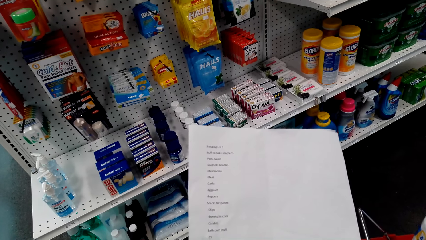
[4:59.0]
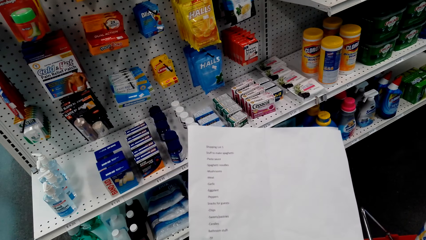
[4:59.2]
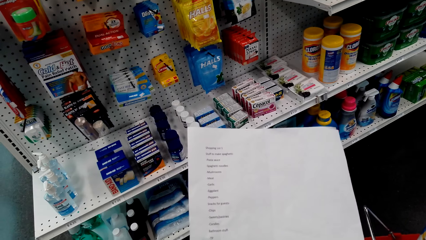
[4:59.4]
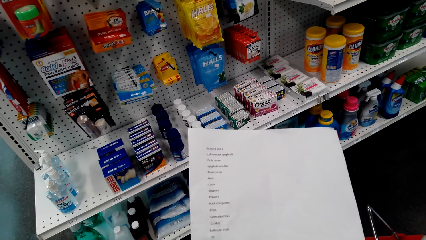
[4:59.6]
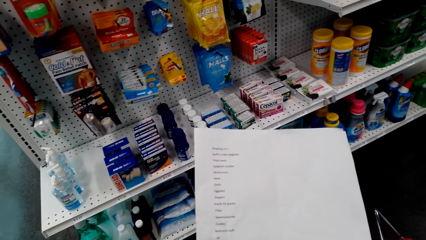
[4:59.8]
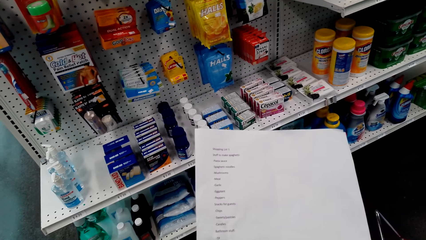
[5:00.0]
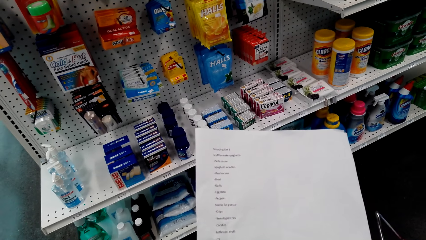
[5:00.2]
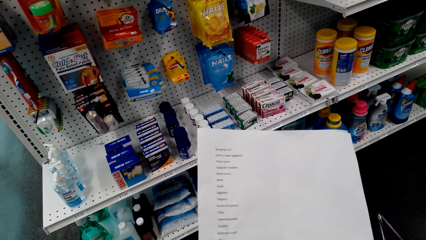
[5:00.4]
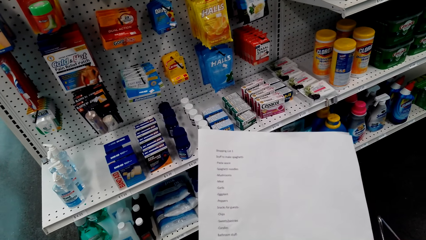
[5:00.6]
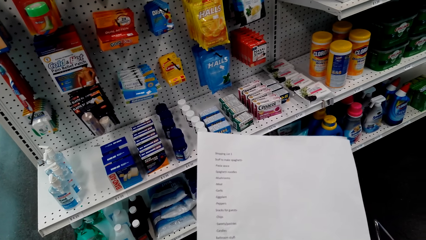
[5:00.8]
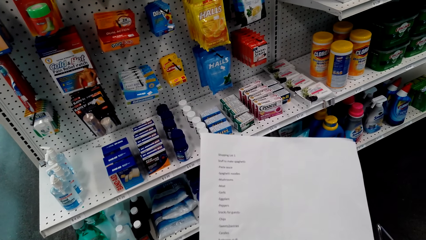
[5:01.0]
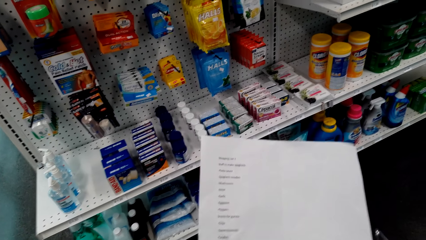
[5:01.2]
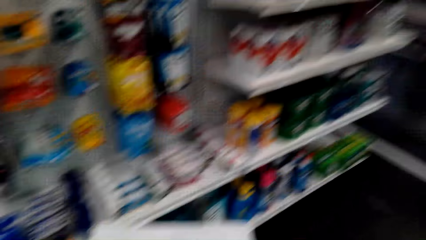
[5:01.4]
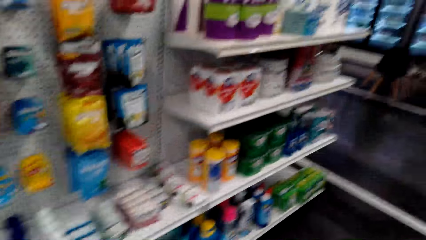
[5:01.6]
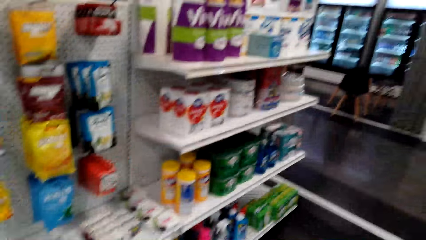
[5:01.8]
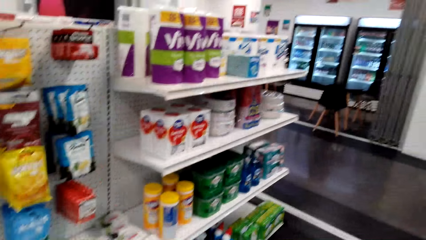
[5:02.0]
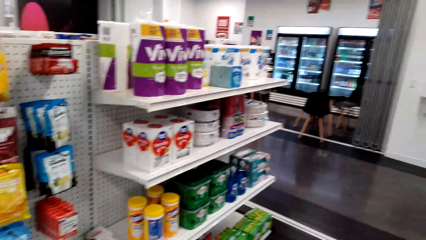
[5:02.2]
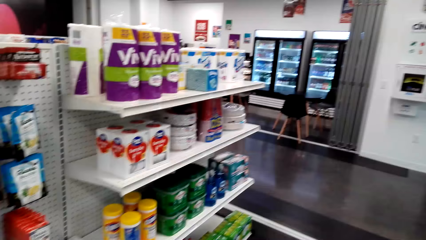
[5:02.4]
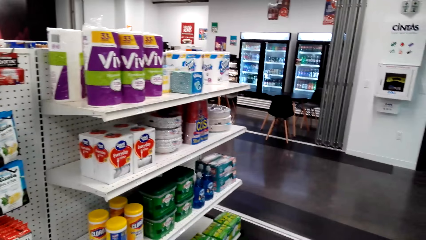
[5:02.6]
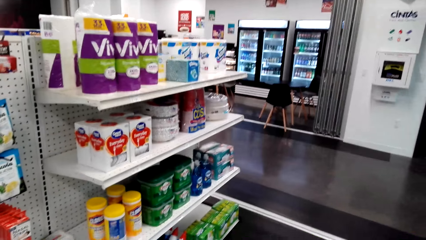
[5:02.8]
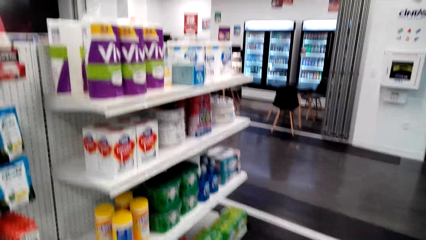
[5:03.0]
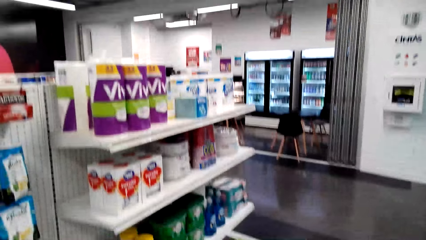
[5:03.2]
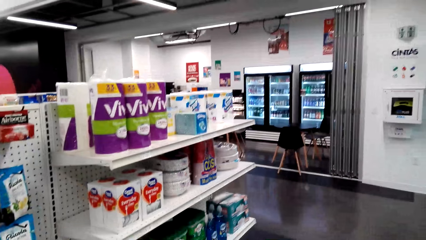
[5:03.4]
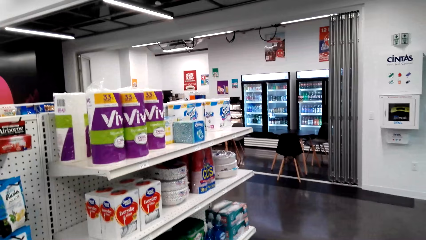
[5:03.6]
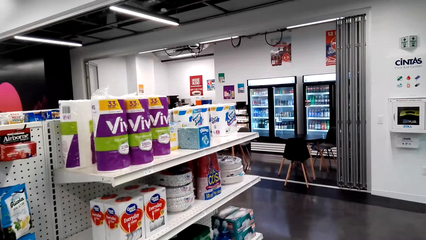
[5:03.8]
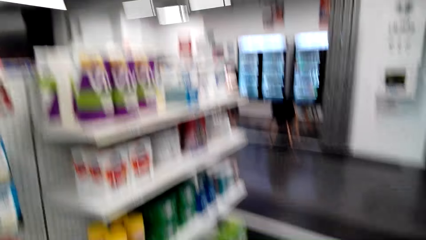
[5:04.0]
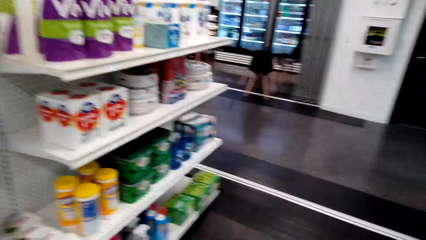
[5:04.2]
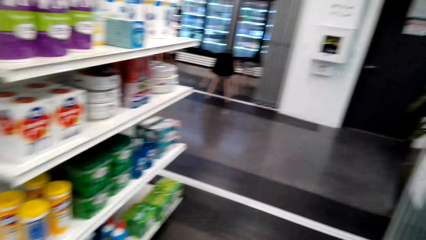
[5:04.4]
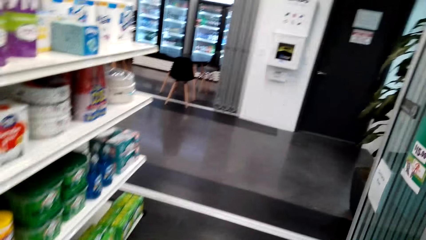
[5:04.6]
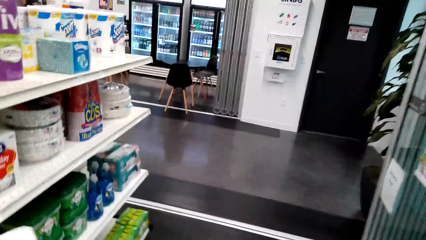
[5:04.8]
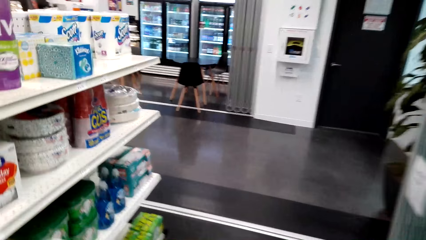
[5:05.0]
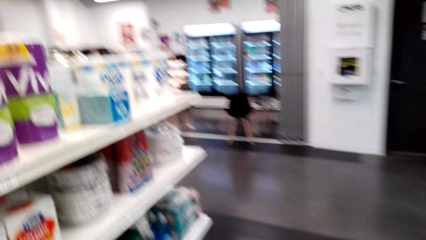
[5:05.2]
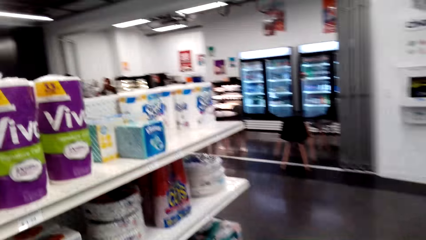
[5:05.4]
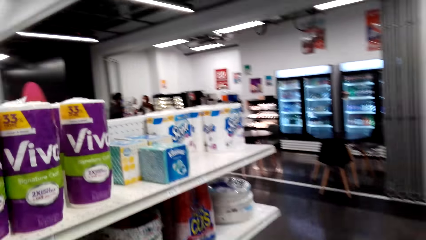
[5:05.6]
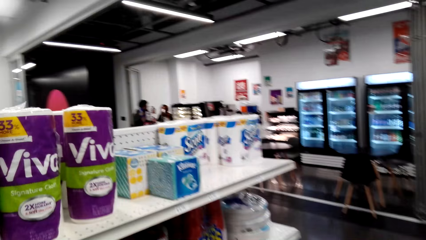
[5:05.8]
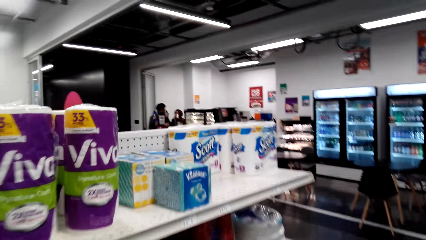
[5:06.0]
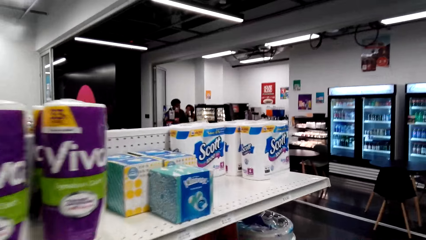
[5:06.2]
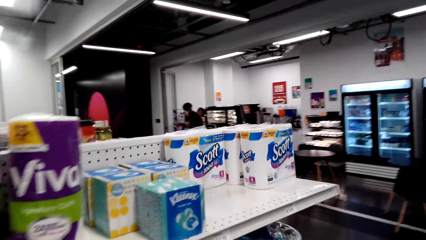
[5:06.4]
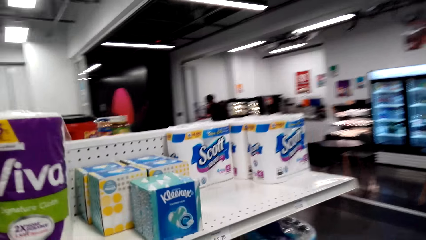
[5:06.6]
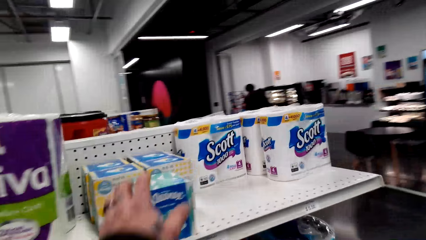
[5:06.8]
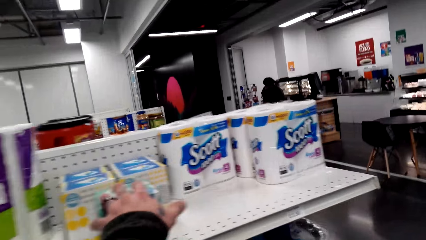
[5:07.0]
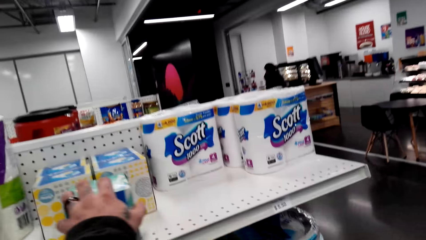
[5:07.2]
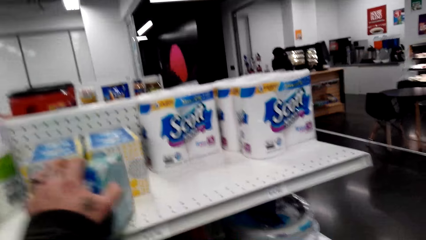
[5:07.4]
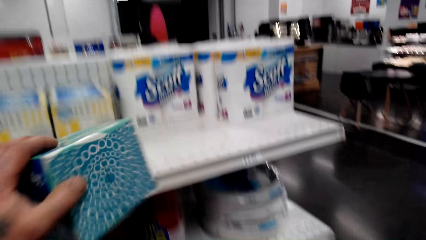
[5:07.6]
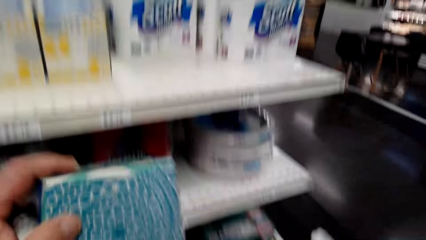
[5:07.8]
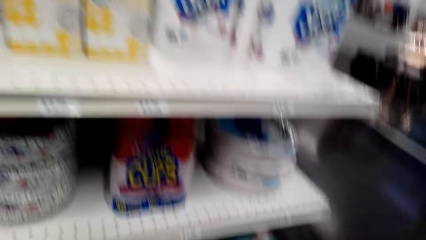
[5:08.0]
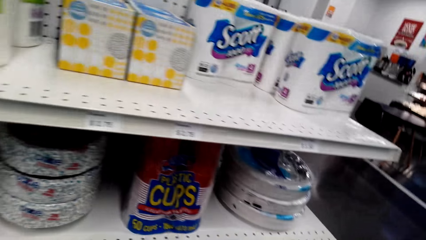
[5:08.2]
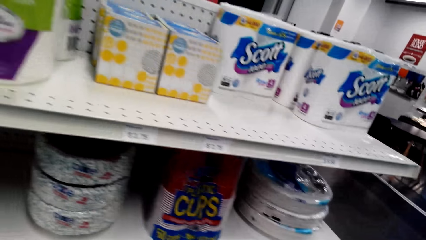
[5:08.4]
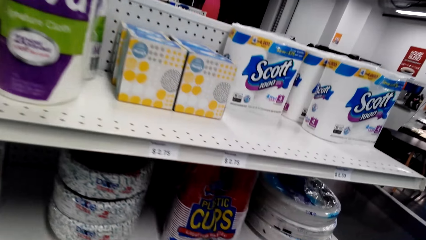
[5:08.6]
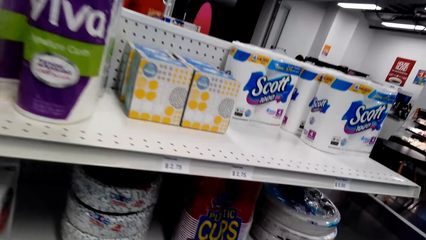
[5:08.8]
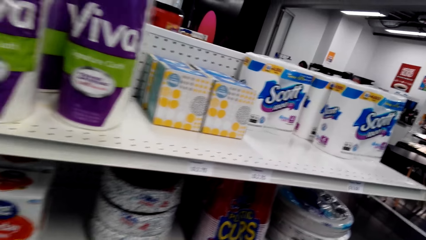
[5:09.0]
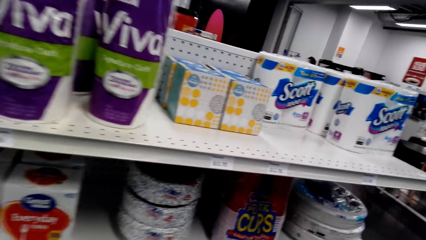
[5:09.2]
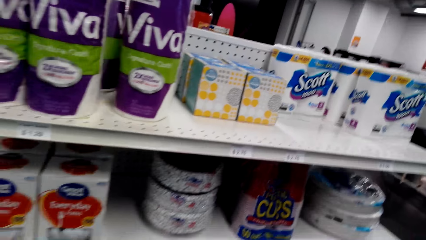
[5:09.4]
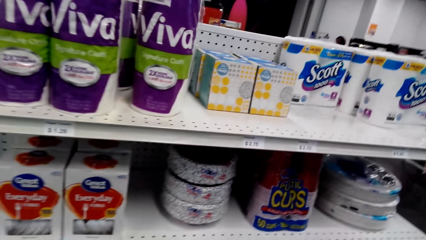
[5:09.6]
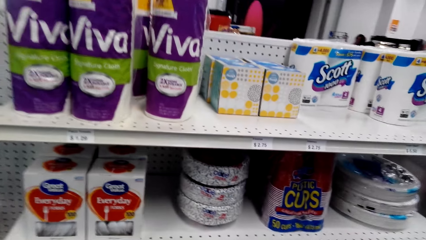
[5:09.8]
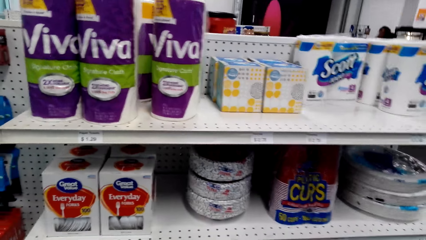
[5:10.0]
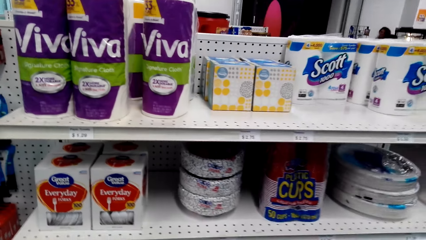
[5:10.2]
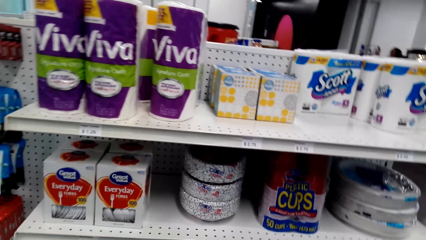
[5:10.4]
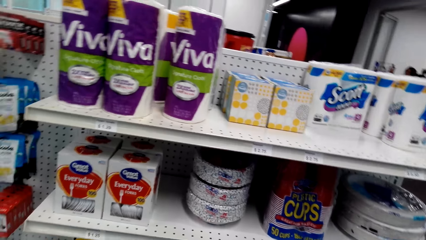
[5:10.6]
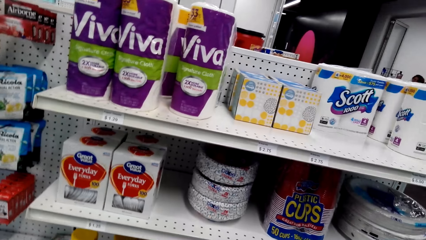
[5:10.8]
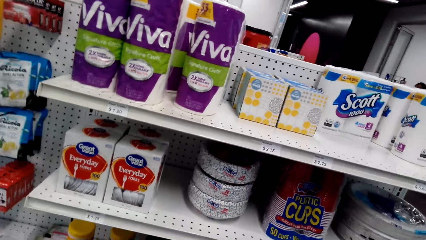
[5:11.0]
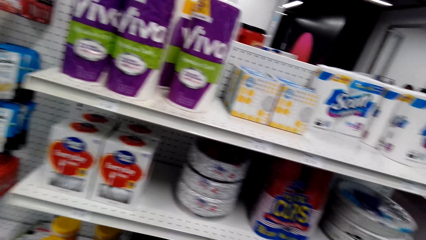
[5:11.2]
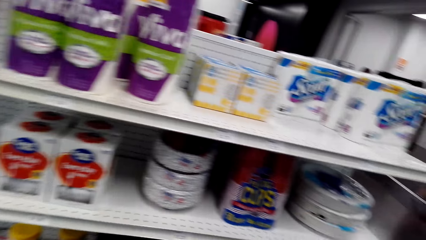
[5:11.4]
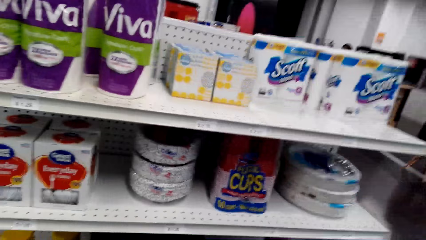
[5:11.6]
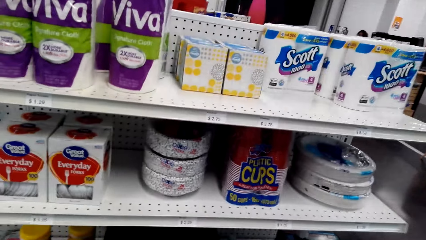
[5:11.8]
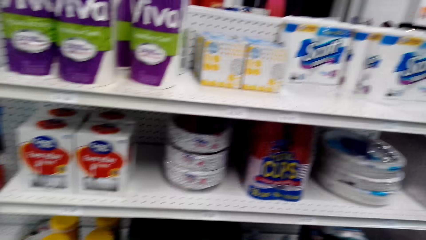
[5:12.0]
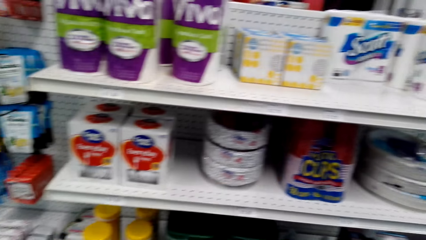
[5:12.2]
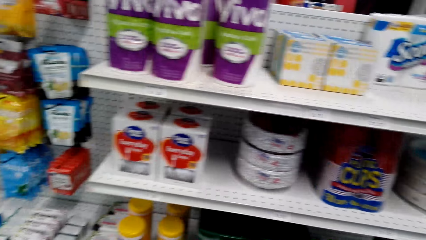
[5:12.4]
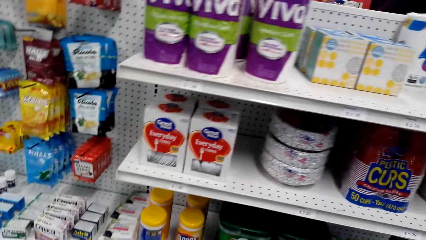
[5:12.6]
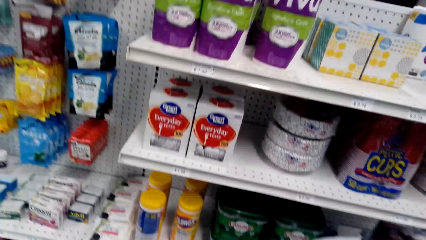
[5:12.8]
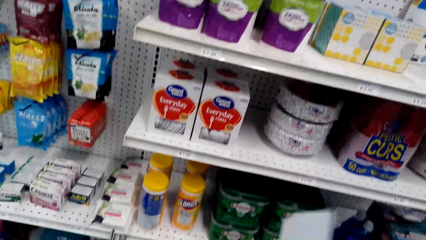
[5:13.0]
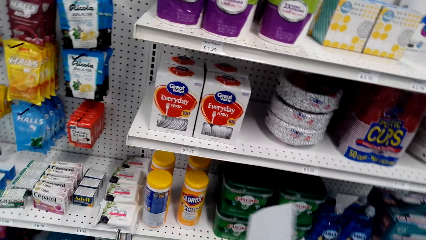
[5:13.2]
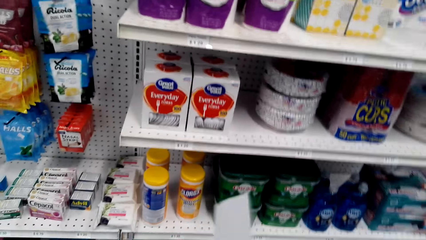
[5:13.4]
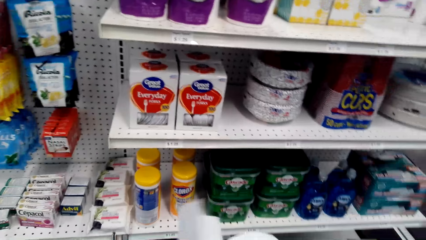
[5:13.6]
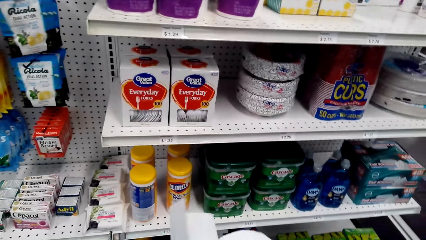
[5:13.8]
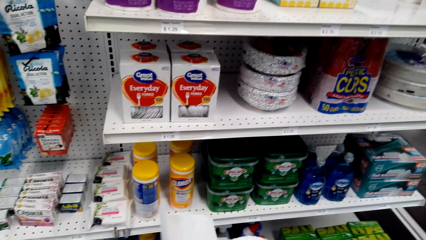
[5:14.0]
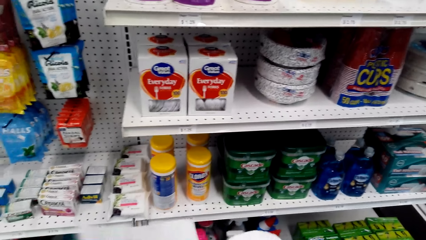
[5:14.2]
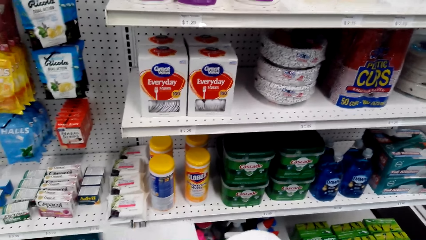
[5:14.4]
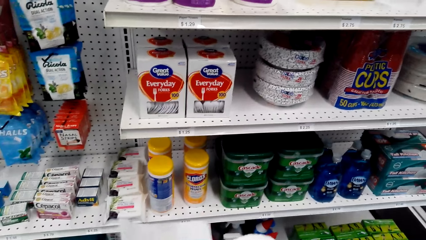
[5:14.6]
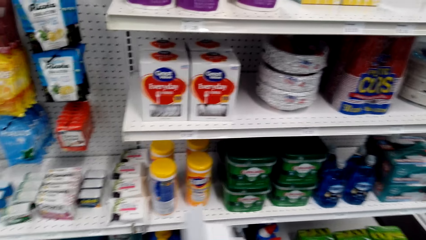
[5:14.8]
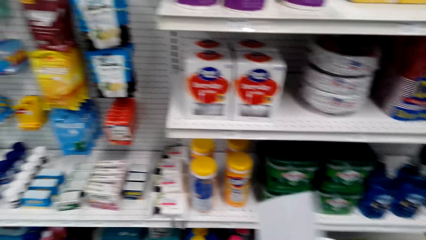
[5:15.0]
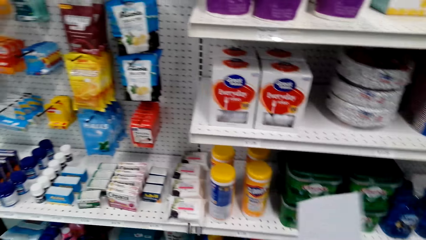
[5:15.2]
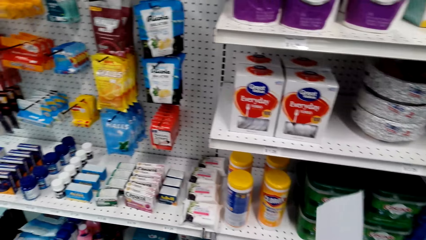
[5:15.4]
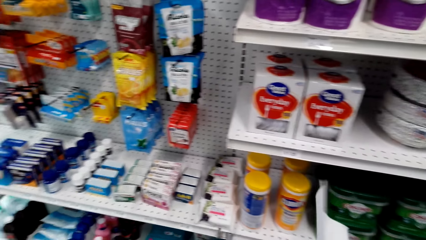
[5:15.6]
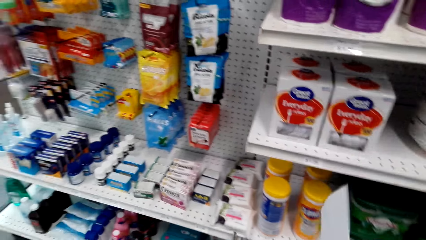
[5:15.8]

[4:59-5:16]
The camera wearer looks at the shelves. They walk around. They pick up a box of facial tissues or packet of serviettes. They put the packet of serviettes in the shopping tray. They look at the shelves.
